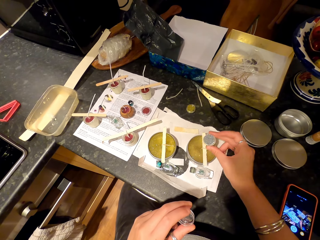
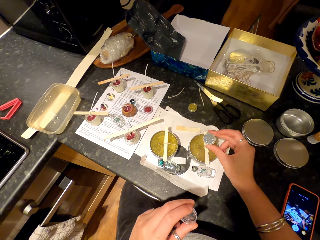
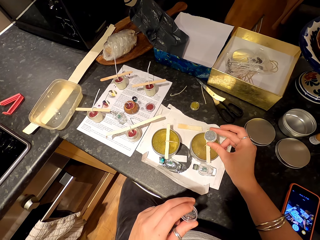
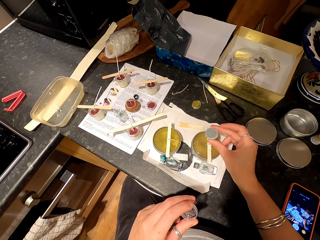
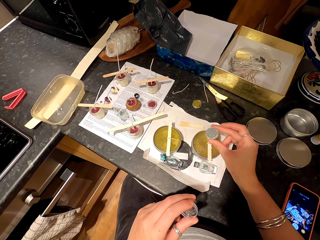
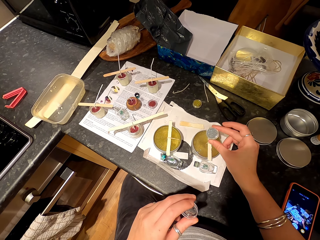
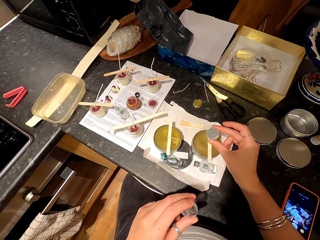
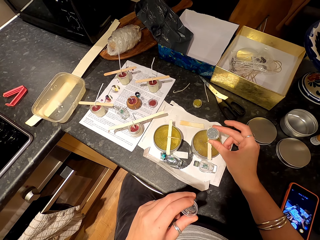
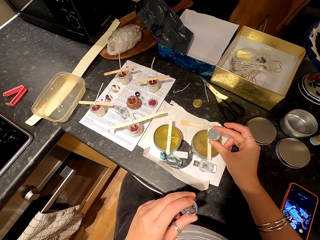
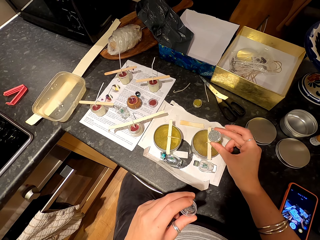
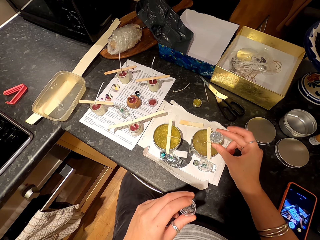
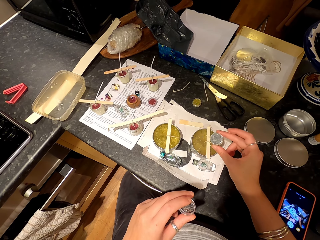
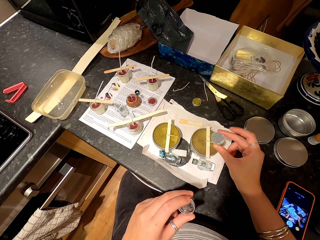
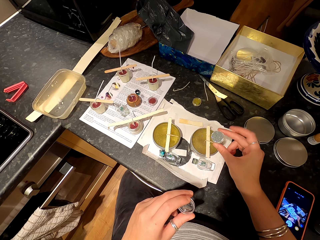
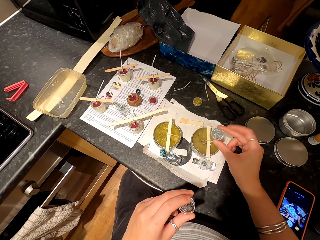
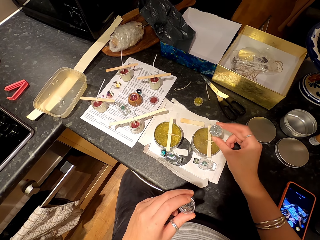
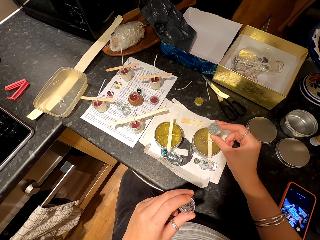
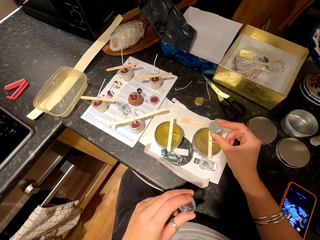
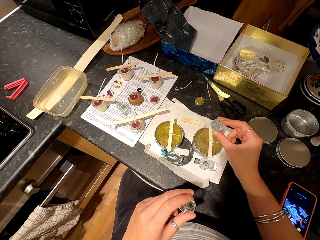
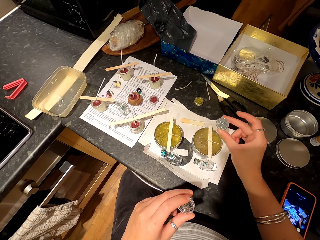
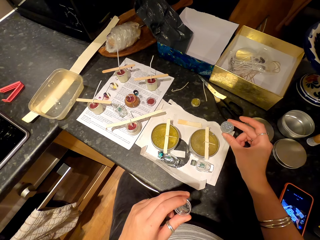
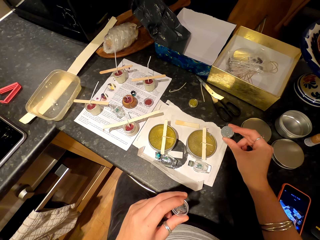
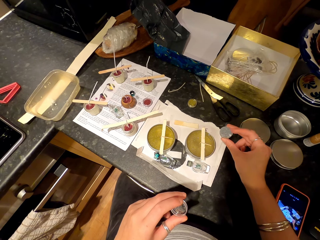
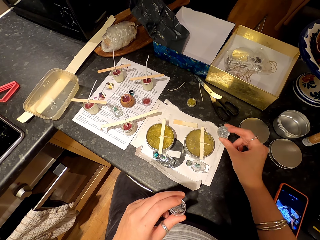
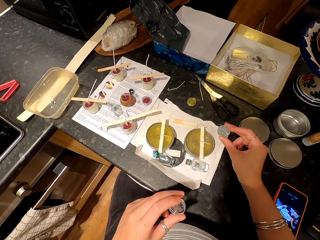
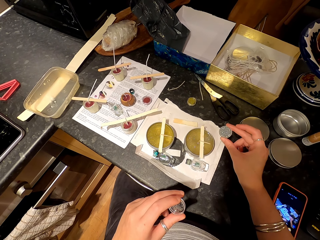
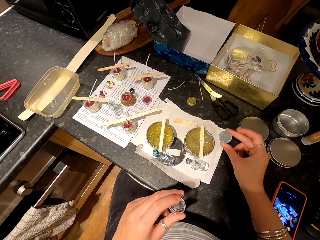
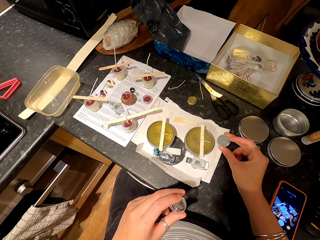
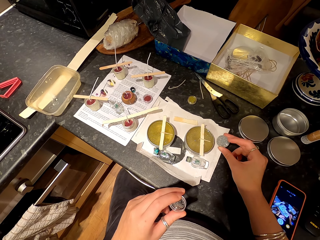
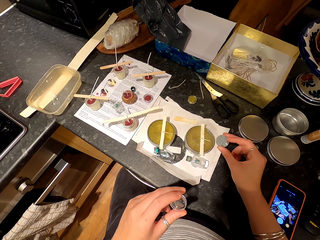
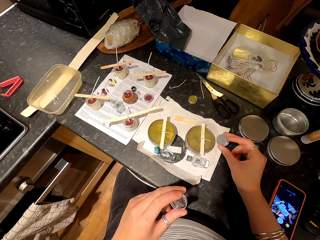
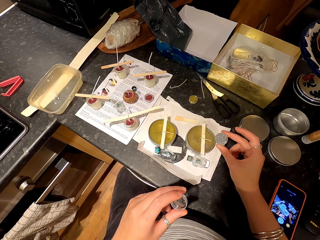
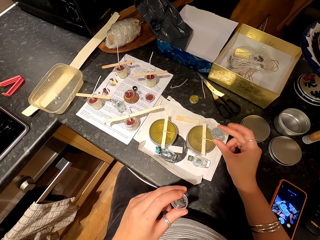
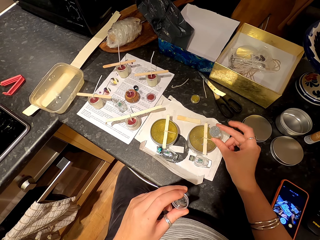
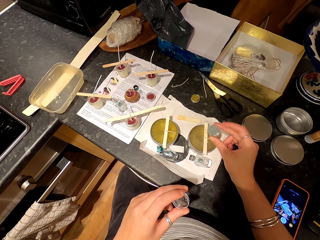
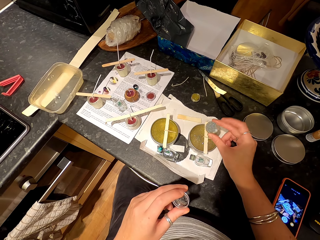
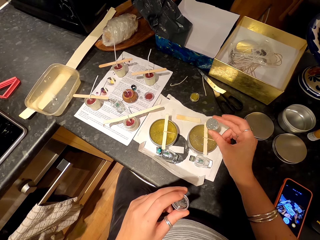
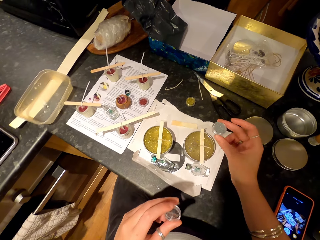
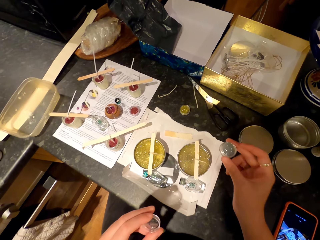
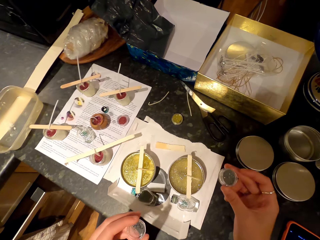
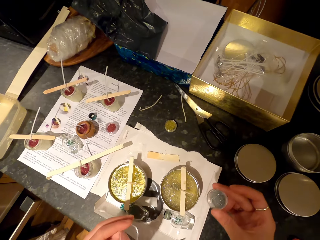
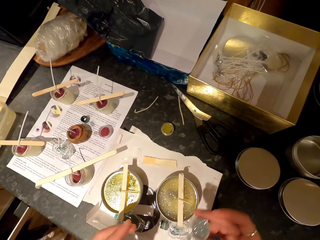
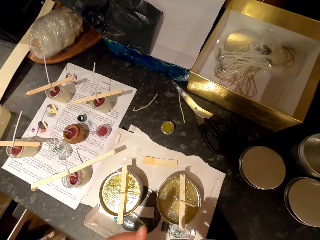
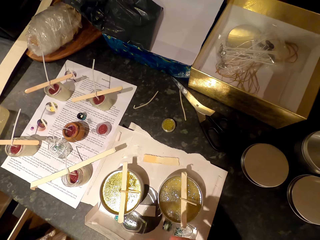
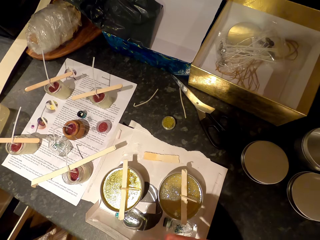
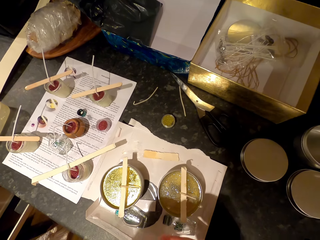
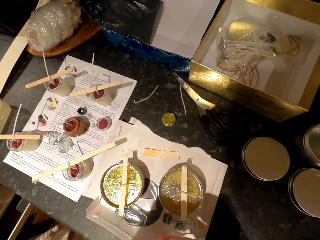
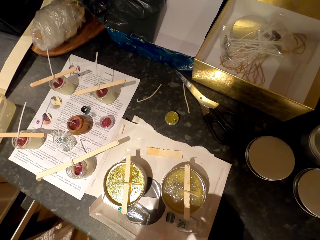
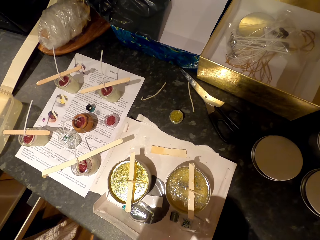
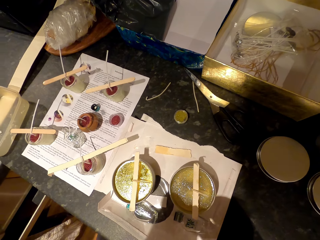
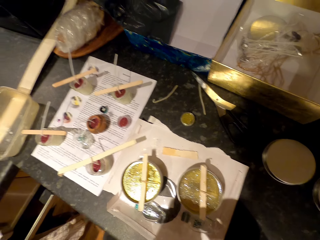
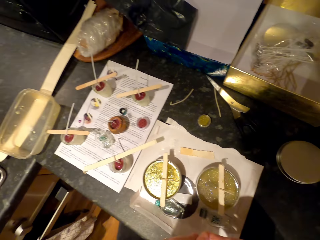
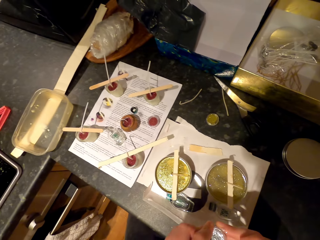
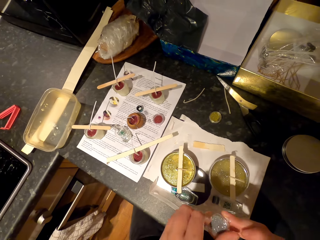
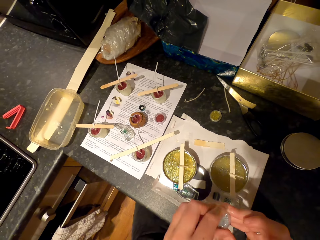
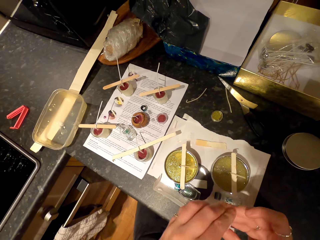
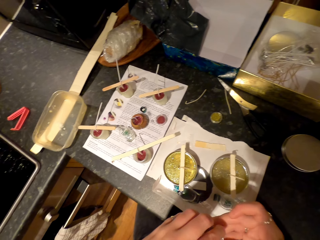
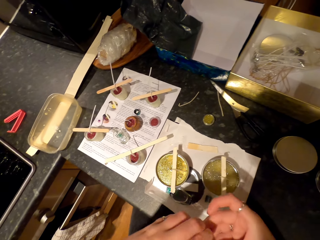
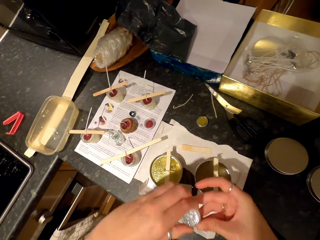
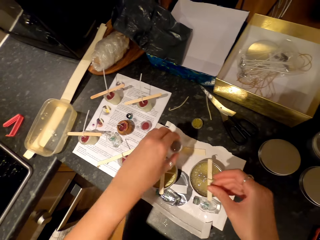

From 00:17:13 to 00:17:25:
The camera wearer shakes the container and closes the container. They look at the wax.

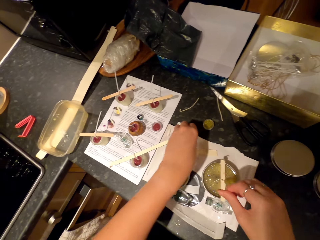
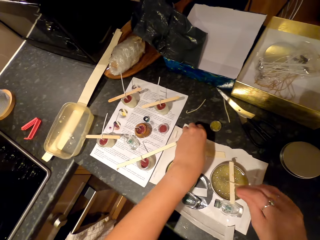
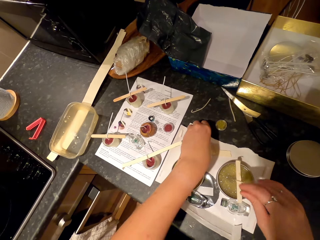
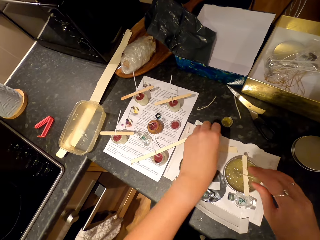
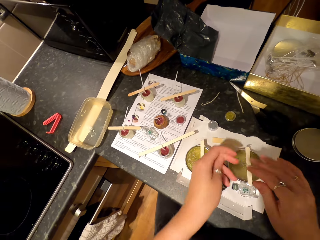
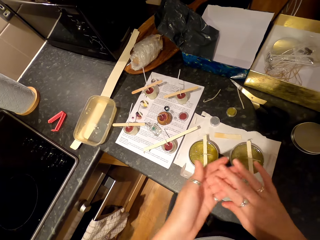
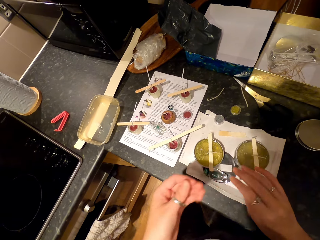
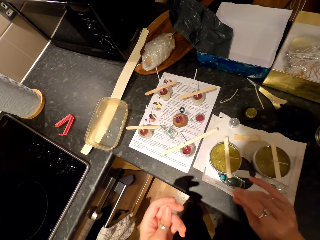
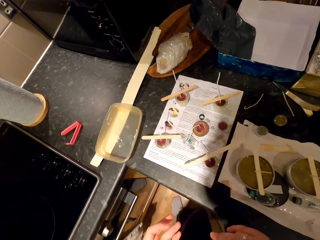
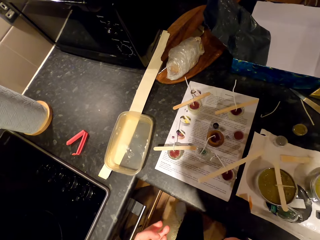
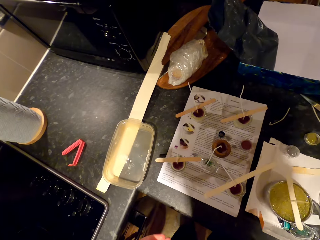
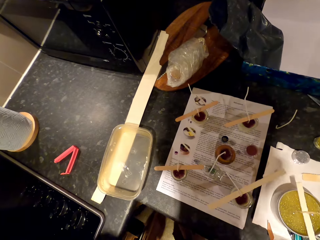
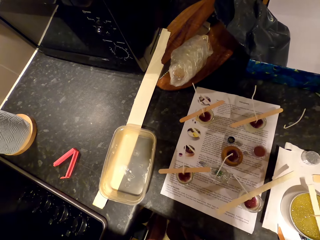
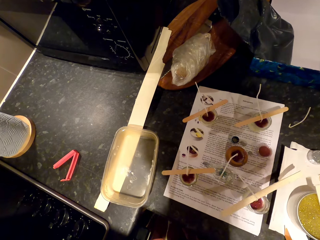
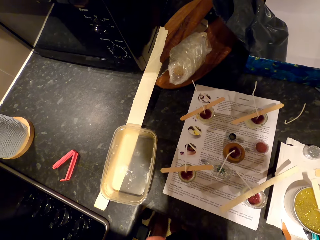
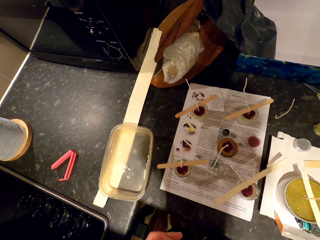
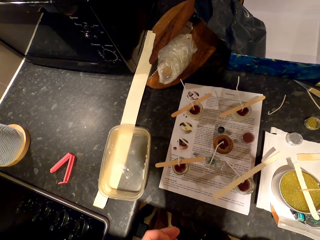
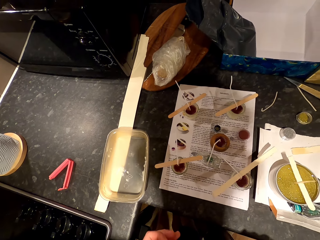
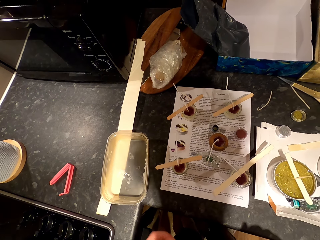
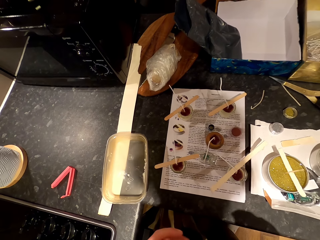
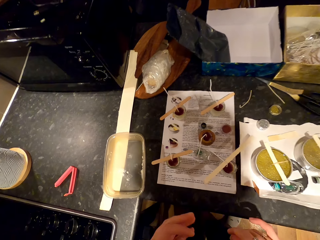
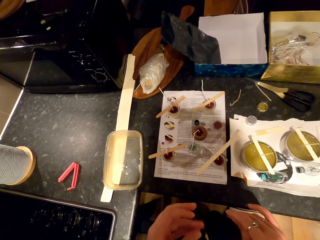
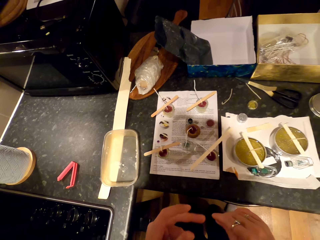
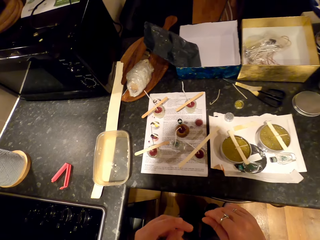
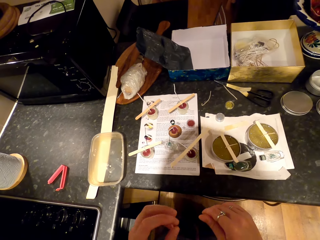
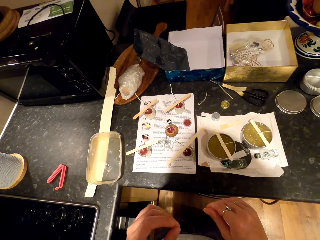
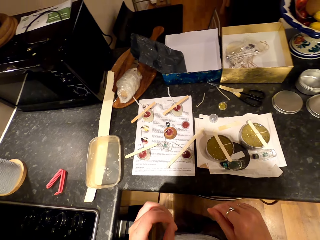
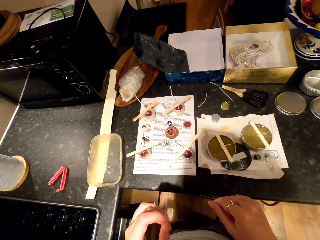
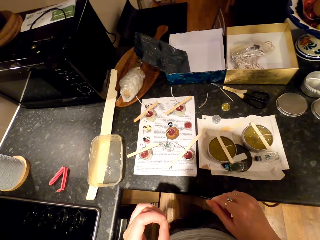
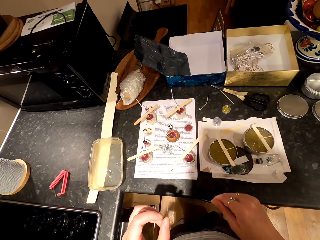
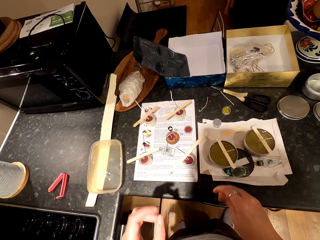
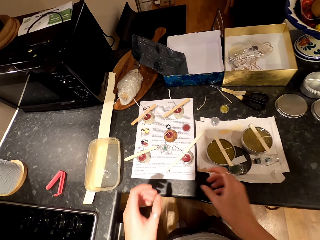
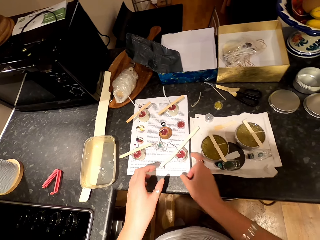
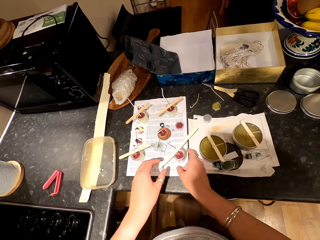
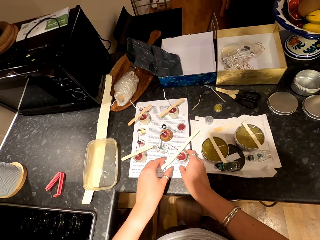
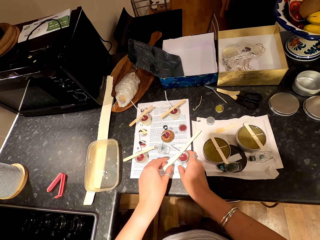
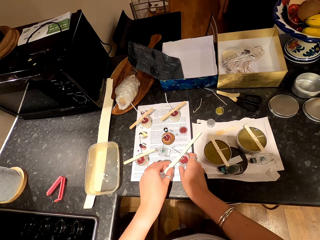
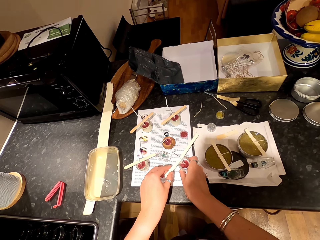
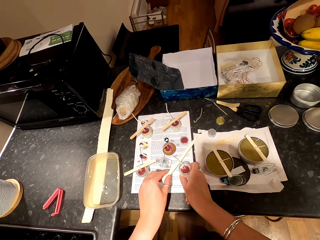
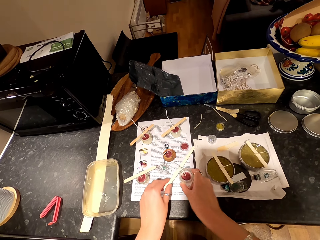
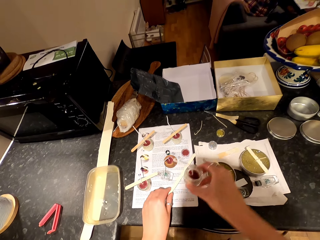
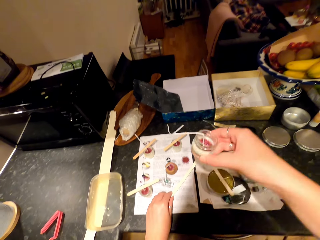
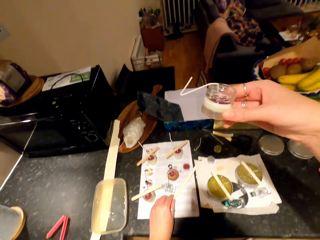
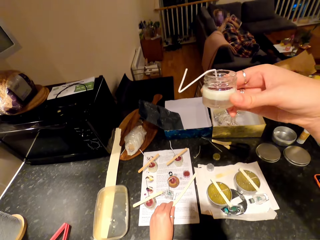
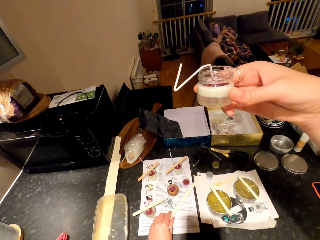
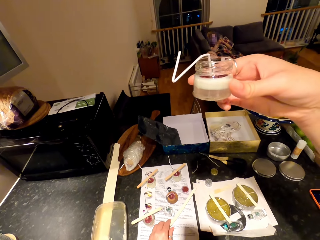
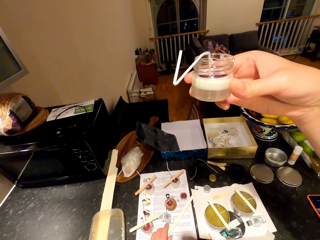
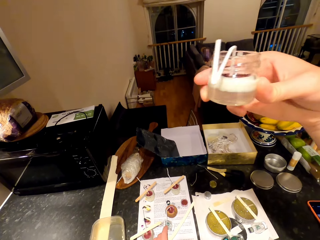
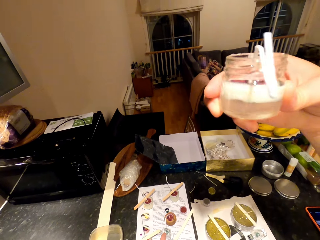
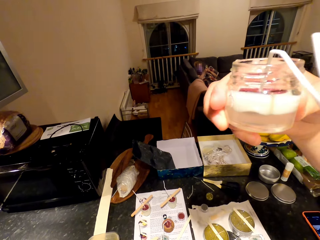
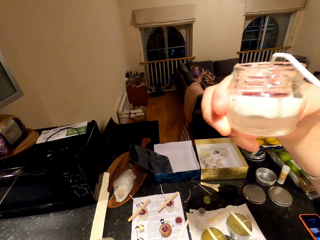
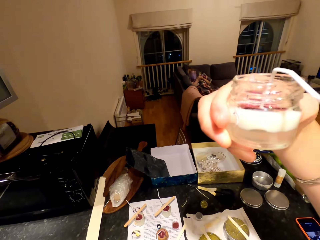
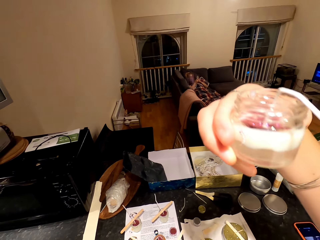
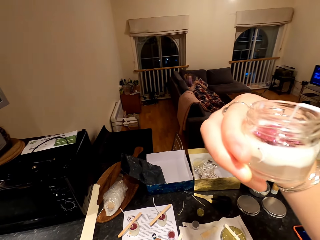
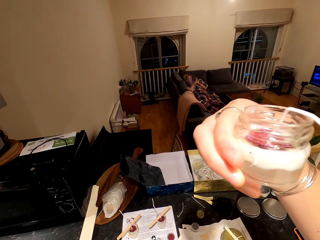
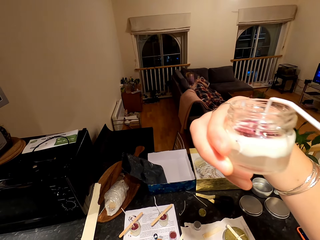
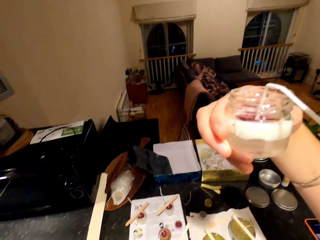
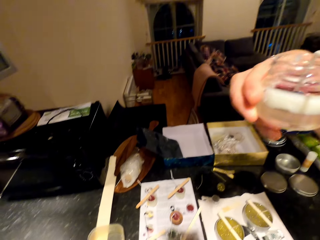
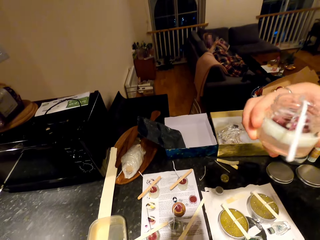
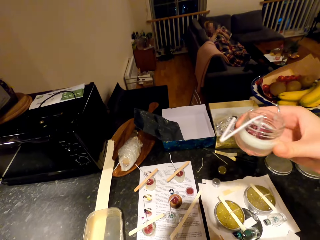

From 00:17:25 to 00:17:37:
The camera wearer puts the container on the countertop. They twist the fingers, wipe the hand and move around. They look around. They twist the fingers. They look around. They pick the popsicle stick on the candle container. They pick the candle container or tin on the paper. They lift the candle container upwards. They hold the popsicle stick on the paper. A woman relaxes on the couch. The camera wearer looks at the substance in the tin.
